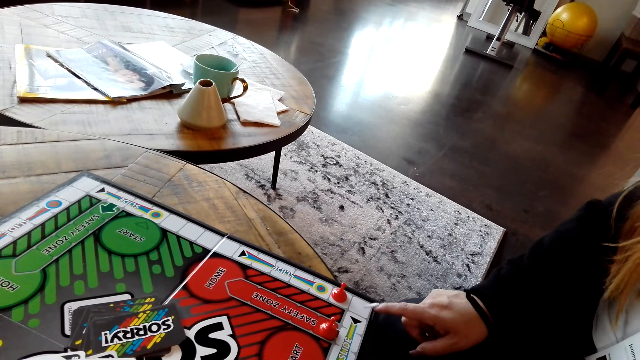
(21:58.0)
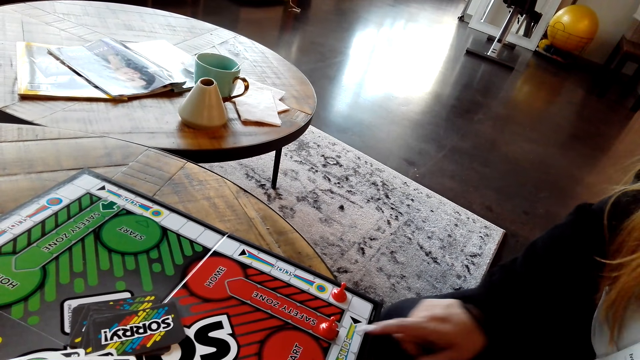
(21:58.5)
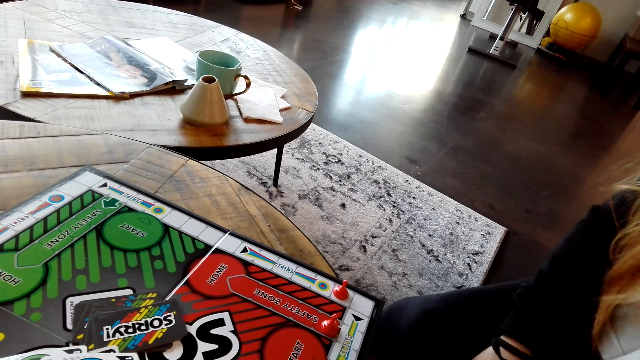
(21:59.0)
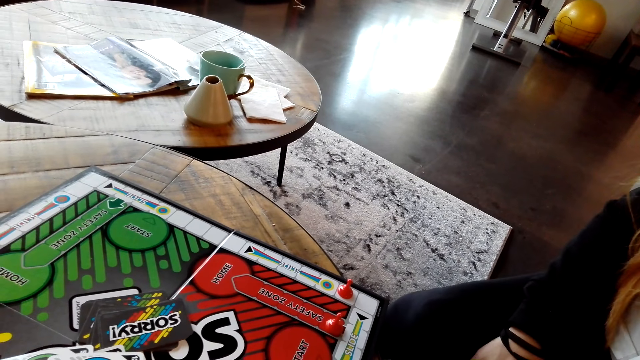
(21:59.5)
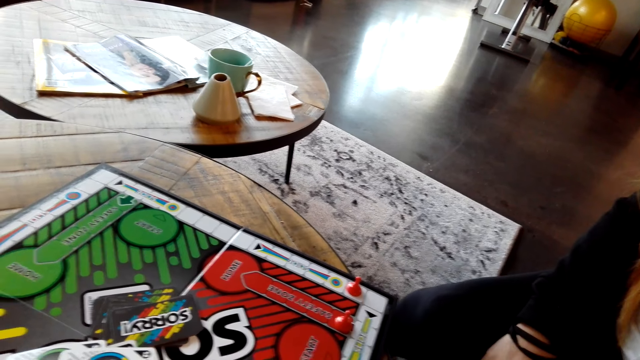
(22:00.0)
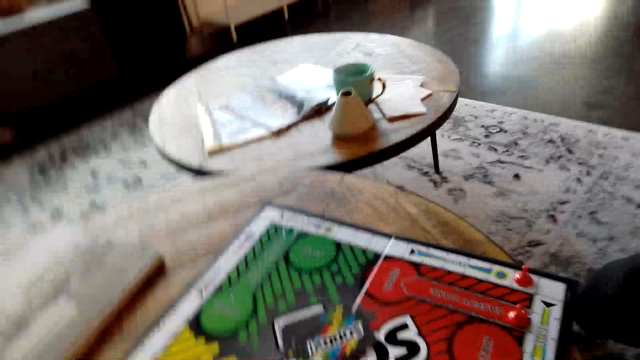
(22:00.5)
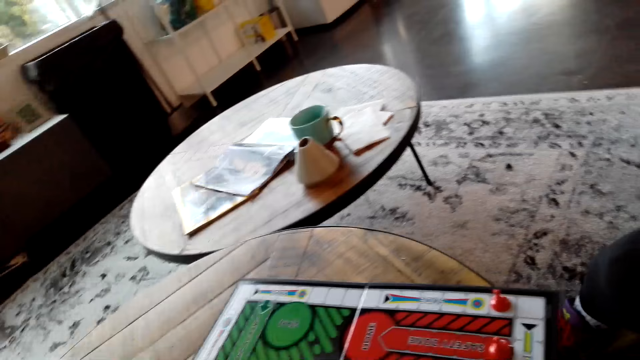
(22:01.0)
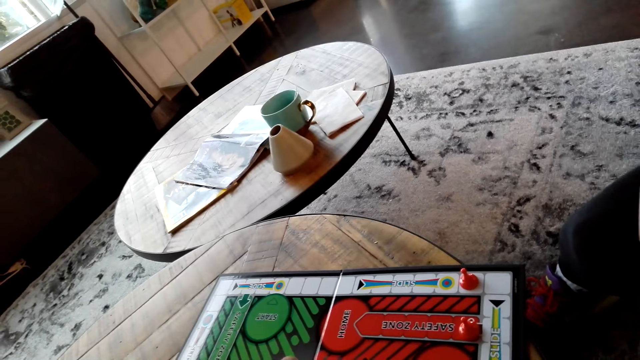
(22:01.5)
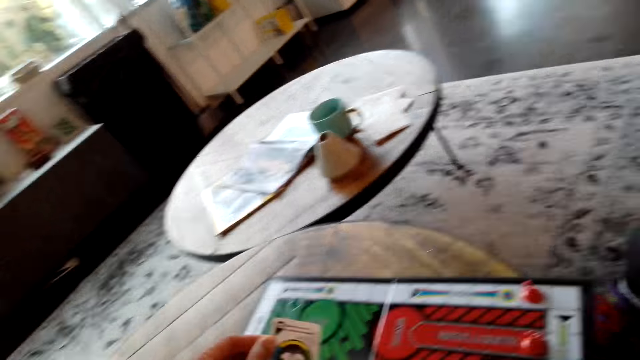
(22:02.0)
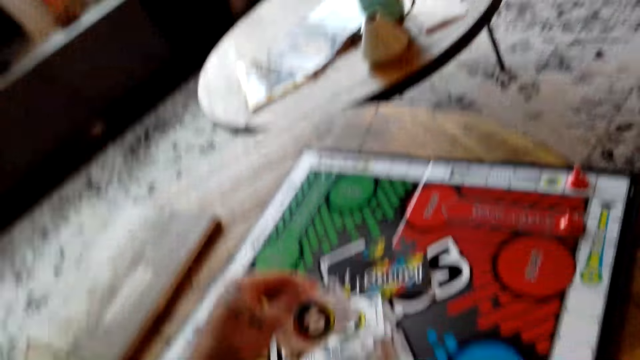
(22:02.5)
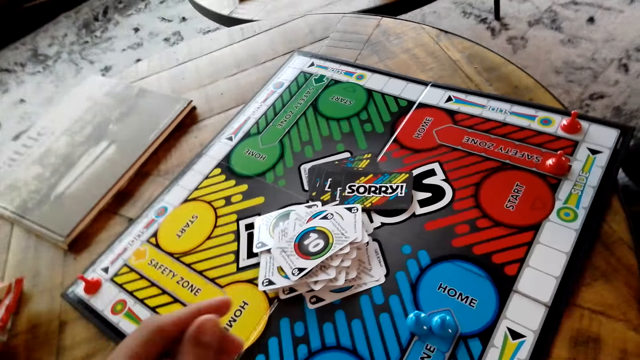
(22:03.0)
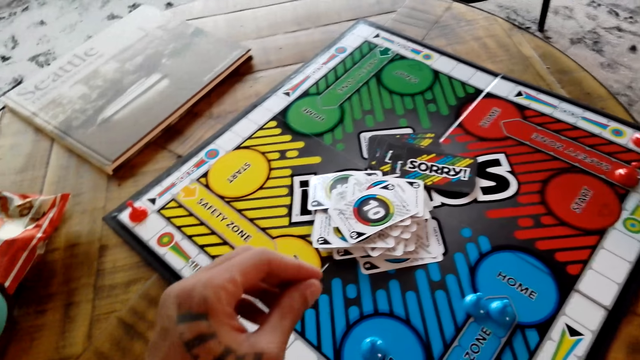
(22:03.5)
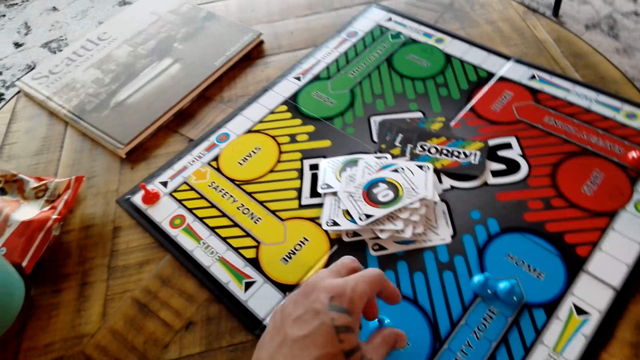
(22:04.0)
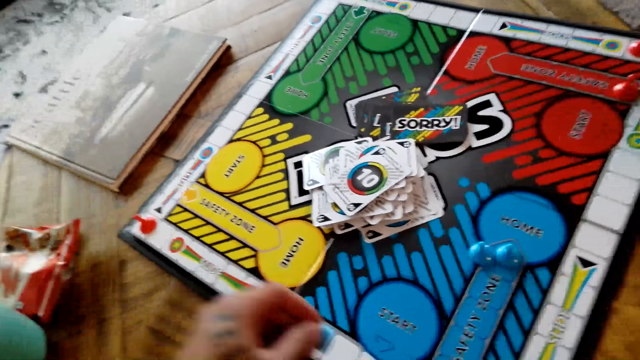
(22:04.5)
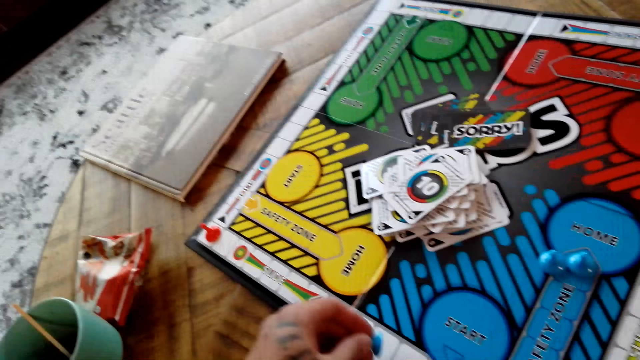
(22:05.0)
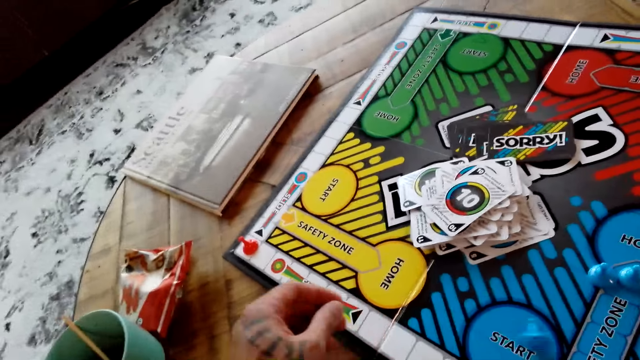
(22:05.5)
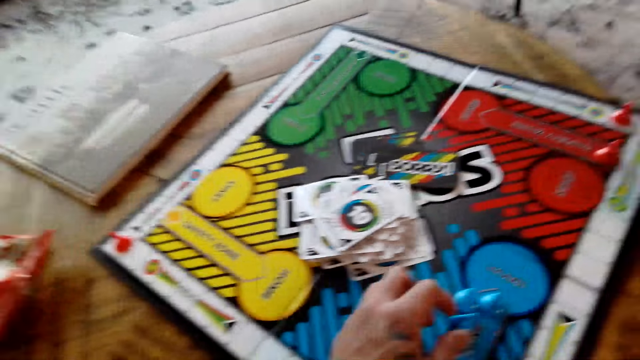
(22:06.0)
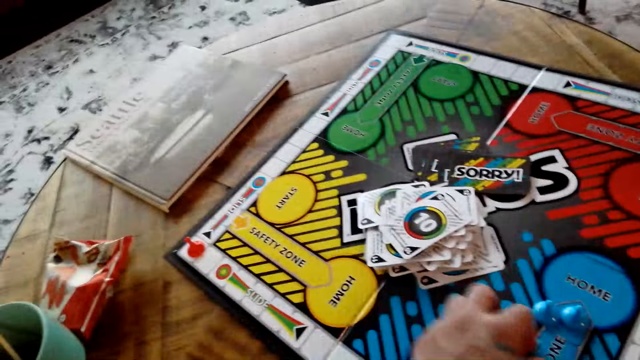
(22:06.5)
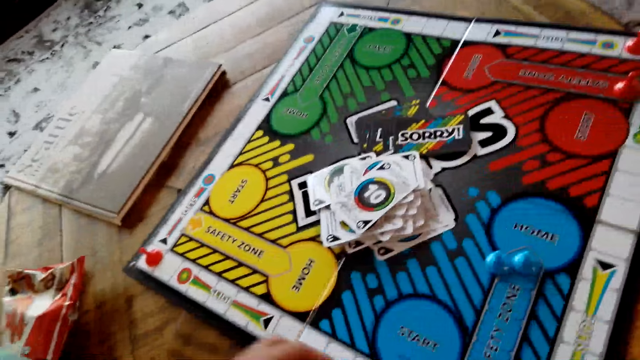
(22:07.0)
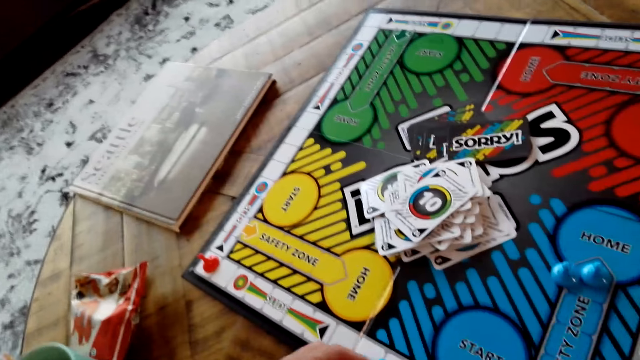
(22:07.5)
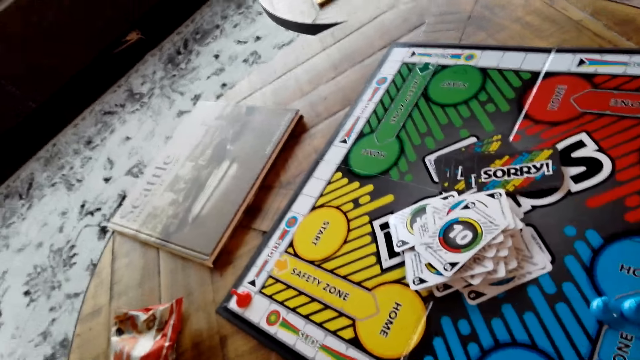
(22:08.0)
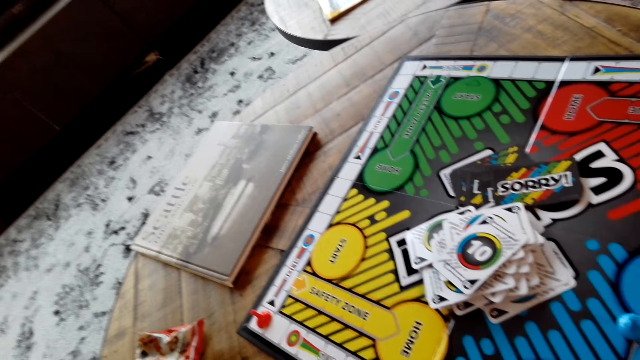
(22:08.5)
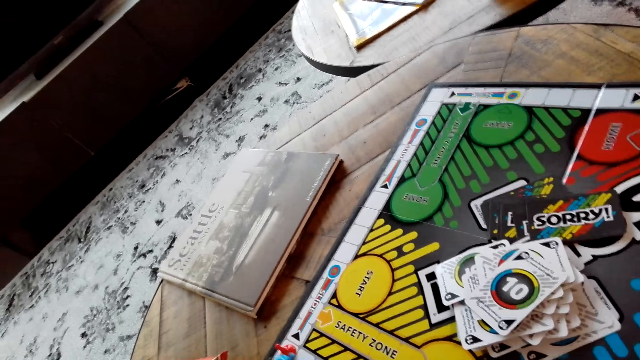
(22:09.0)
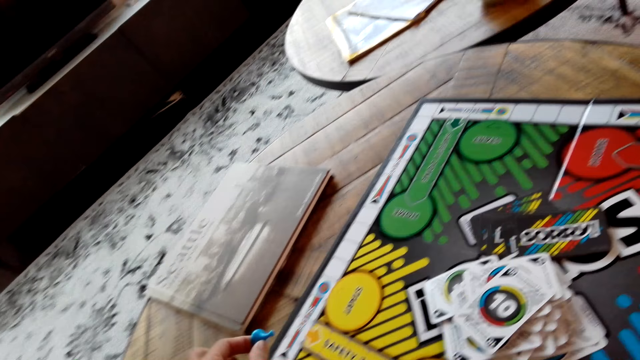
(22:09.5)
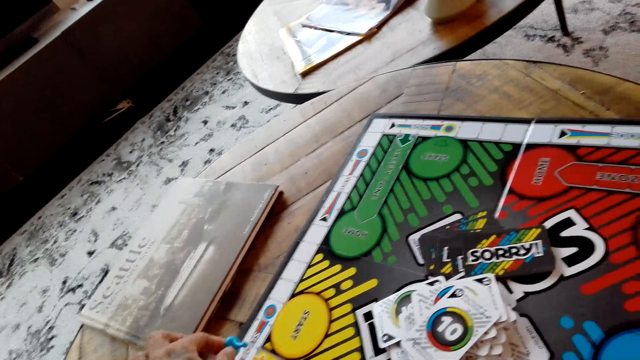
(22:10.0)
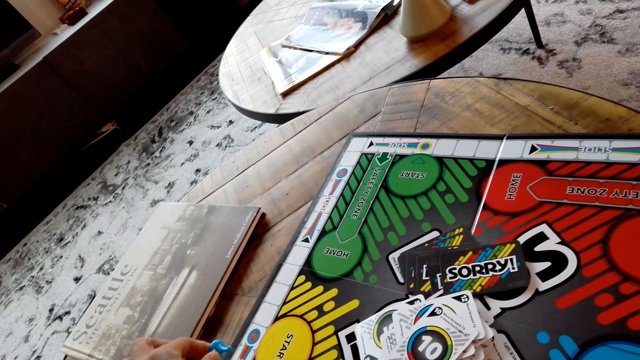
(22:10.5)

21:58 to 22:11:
The camera wearer talks to a person. They put the board game card on the table. They move the board game chips on the table. They play a Sorry game with the person.

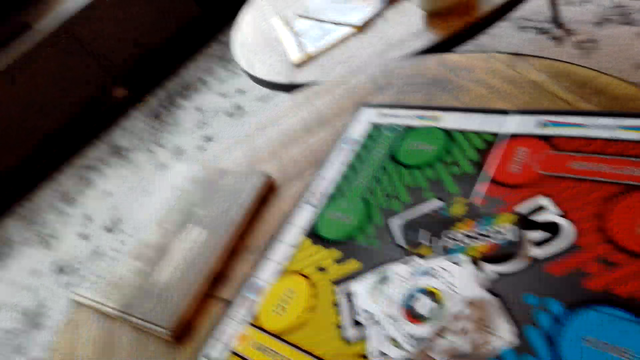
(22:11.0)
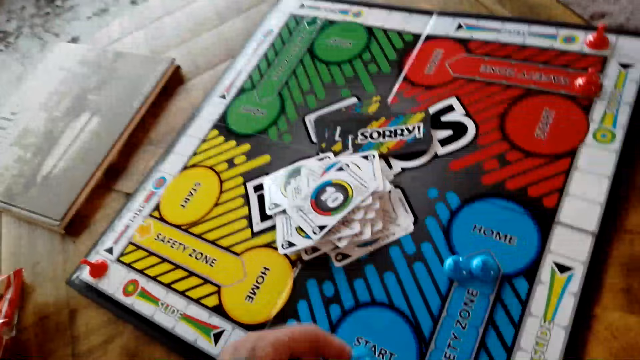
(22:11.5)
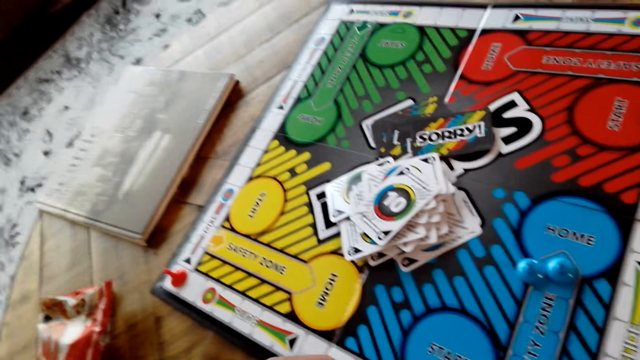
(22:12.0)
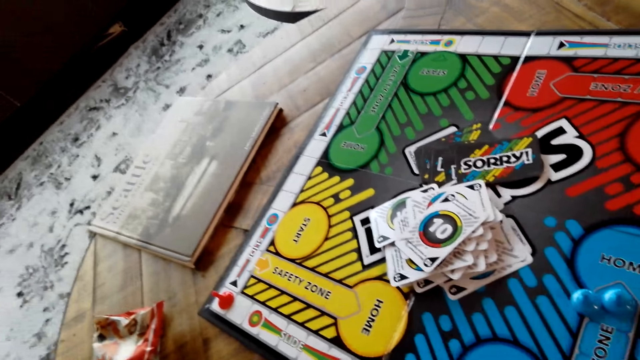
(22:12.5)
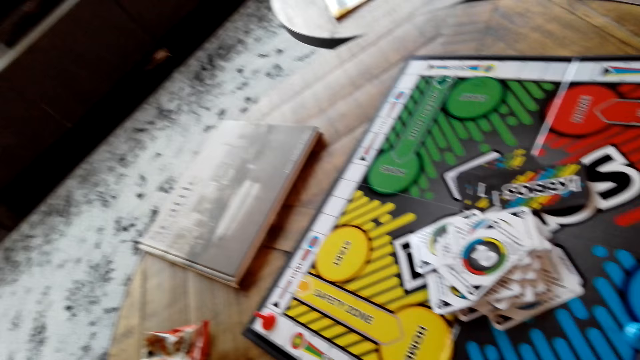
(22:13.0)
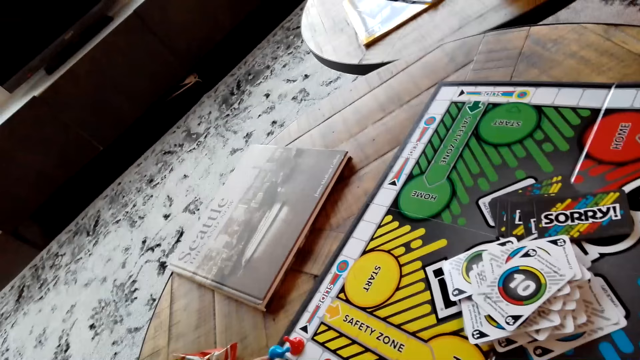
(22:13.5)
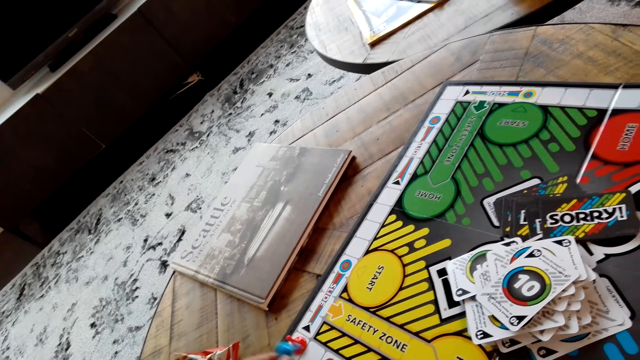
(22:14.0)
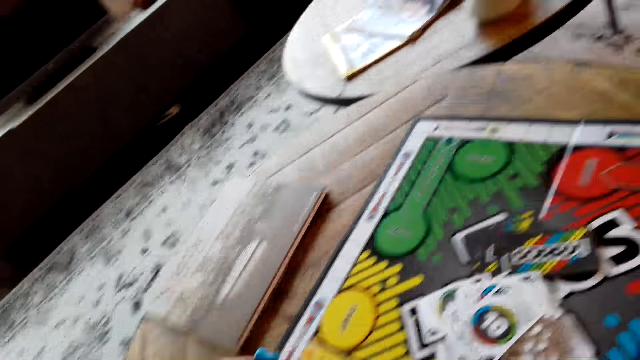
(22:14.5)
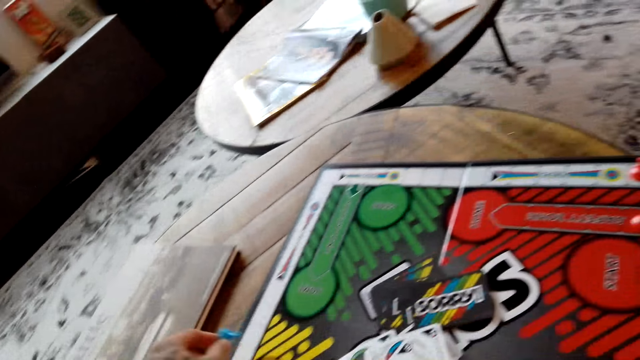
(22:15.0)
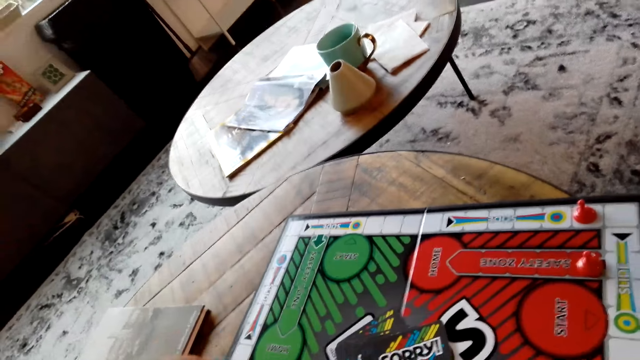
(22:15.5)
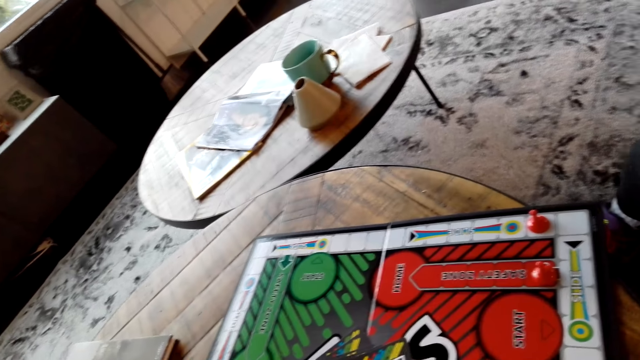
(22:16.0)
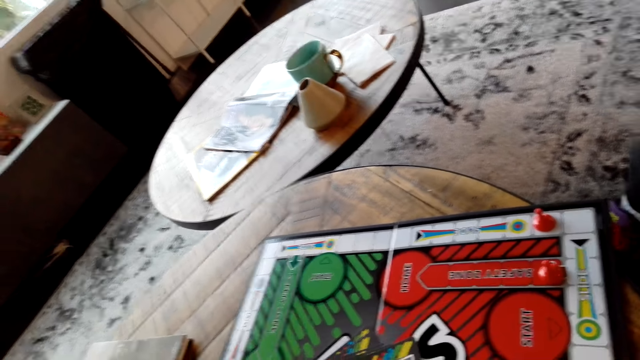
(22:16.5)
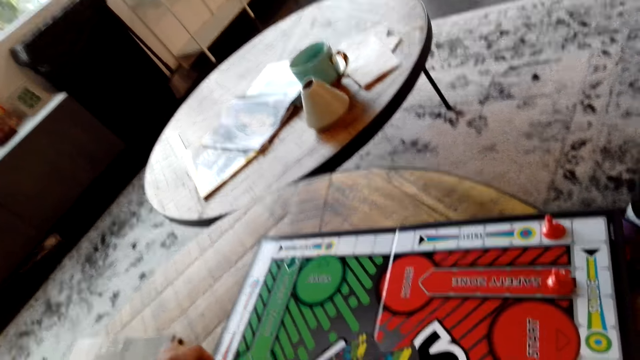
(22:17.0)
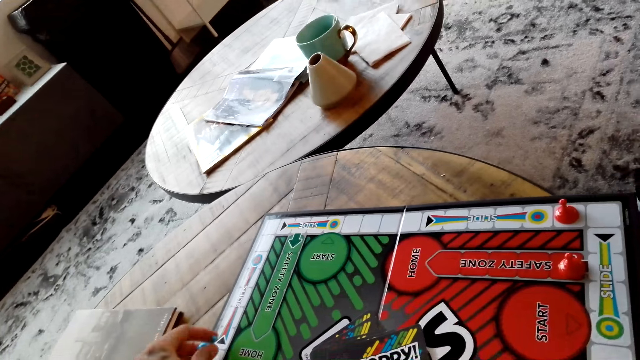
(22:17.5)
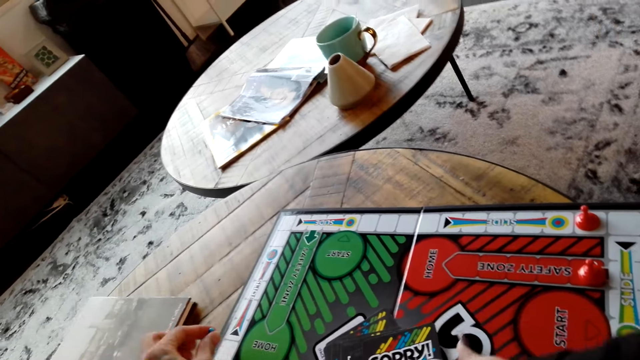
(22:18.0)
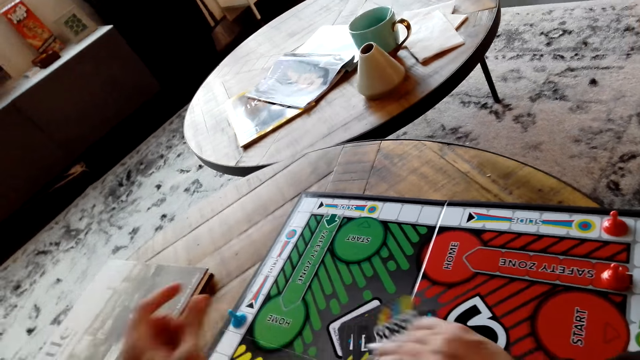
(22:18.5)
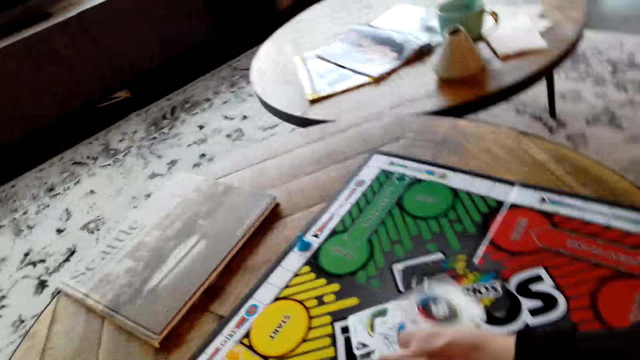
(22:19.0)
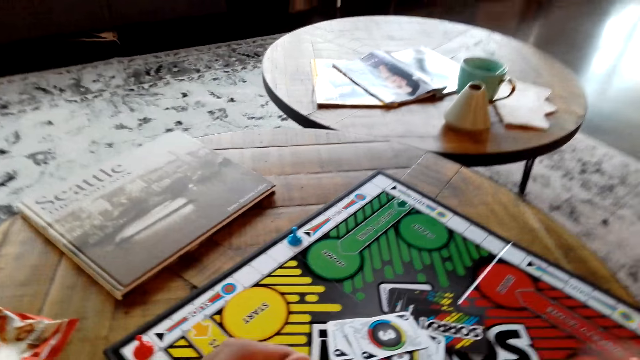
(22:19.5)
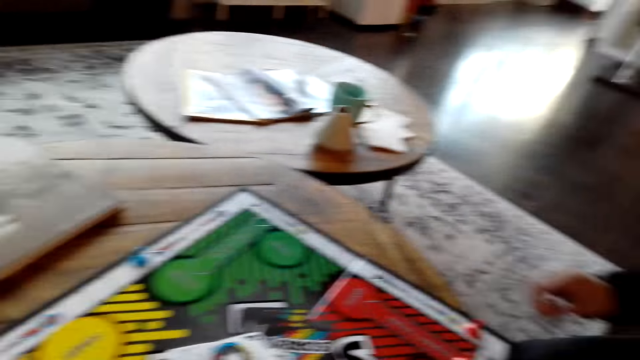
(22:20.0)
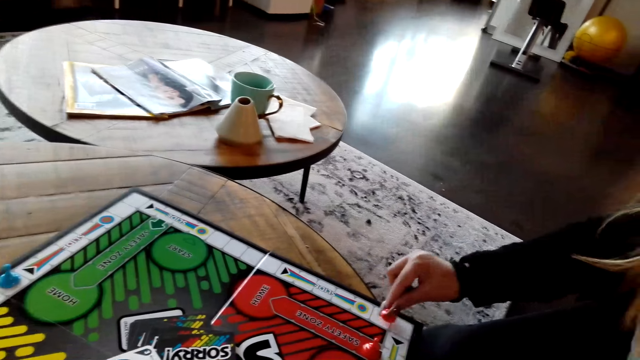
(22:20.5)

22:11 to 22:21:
The camera wearer moves the board game chips on the table. A lady touches the board game cards with her right hand.
